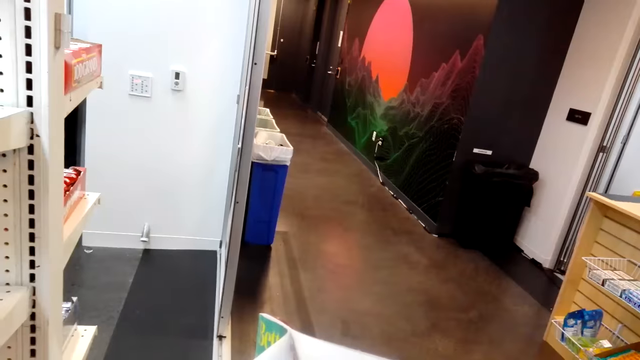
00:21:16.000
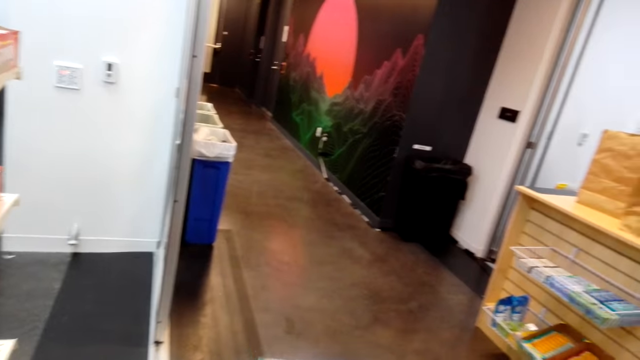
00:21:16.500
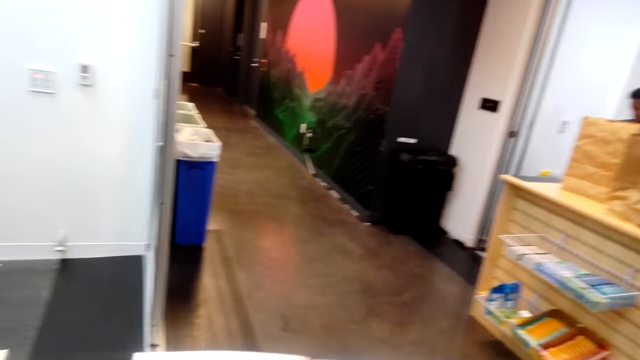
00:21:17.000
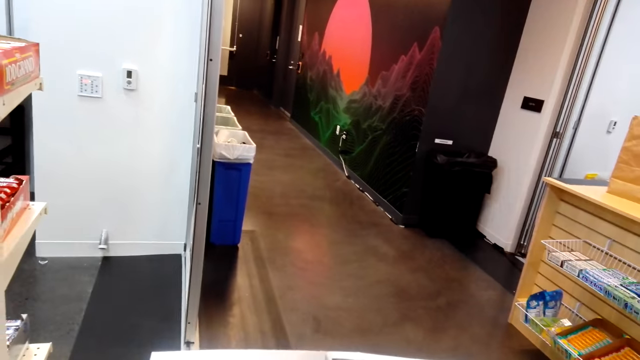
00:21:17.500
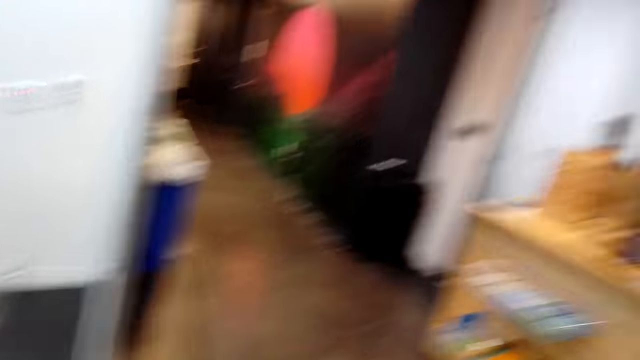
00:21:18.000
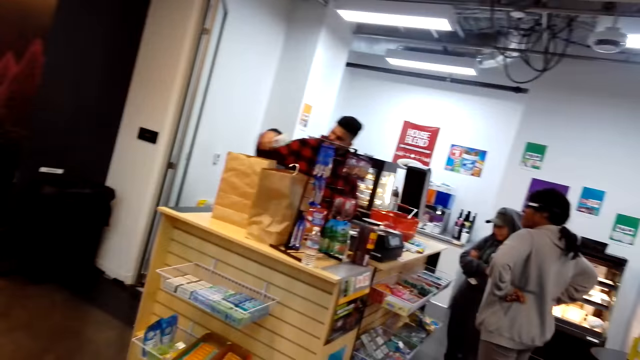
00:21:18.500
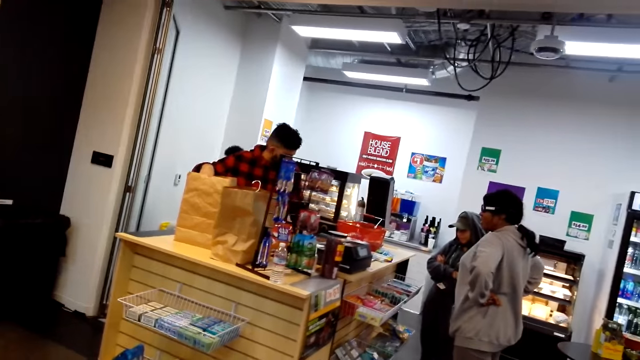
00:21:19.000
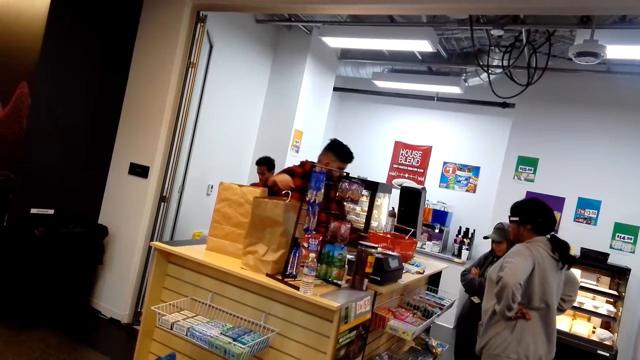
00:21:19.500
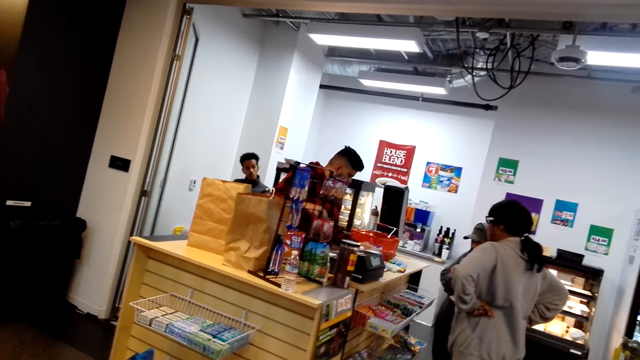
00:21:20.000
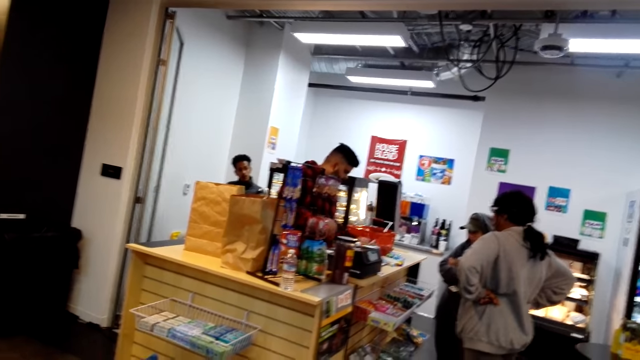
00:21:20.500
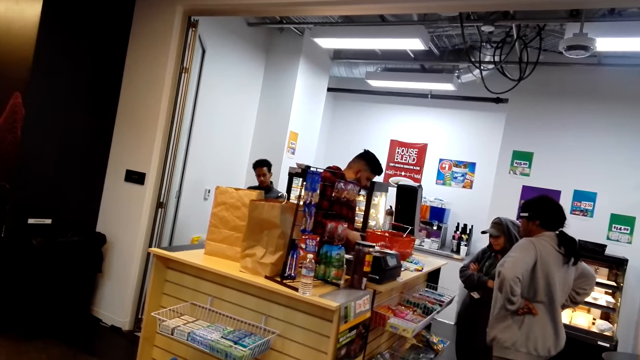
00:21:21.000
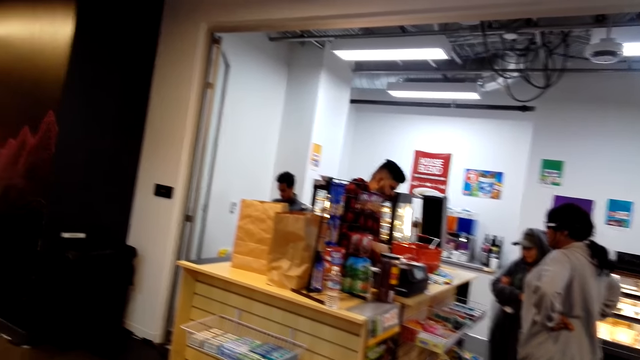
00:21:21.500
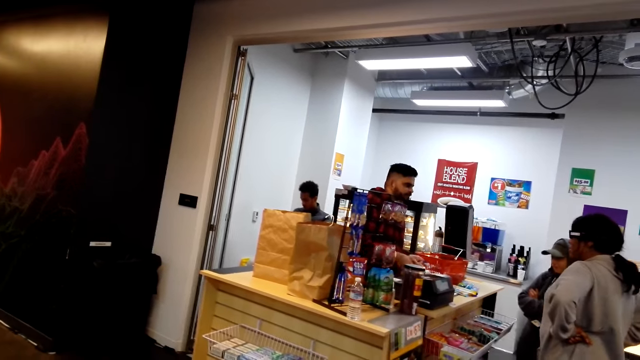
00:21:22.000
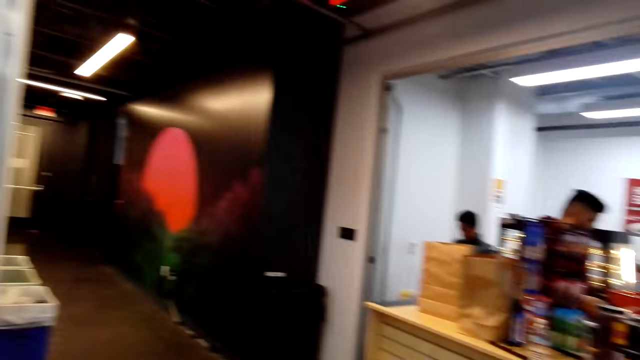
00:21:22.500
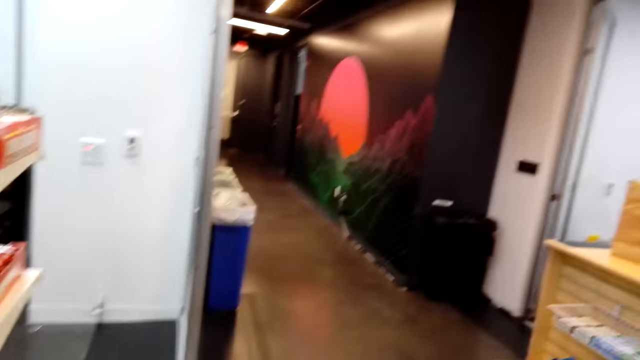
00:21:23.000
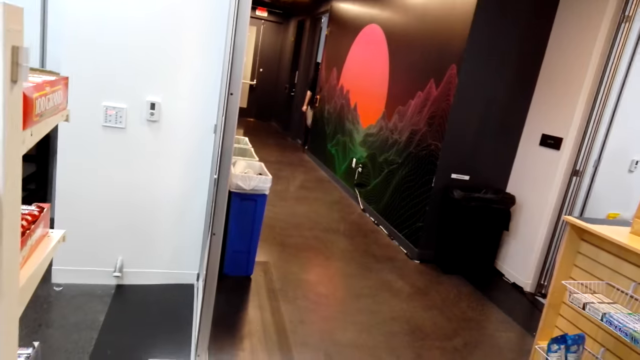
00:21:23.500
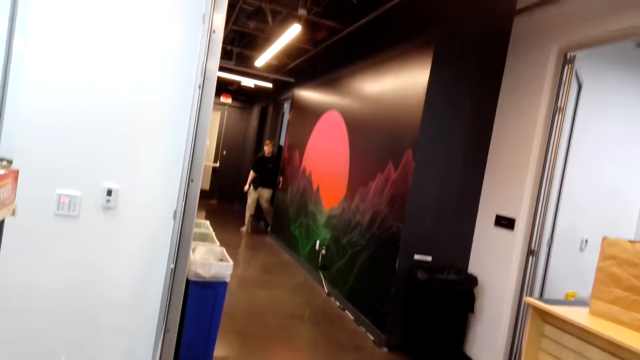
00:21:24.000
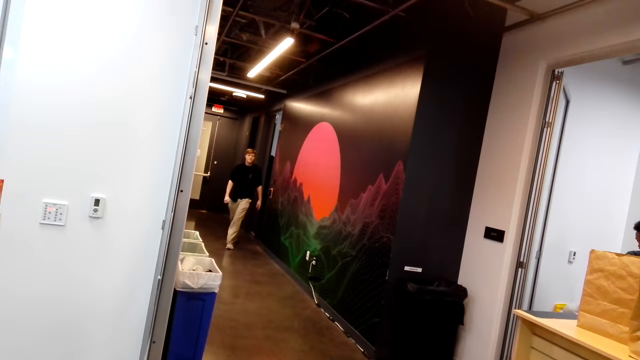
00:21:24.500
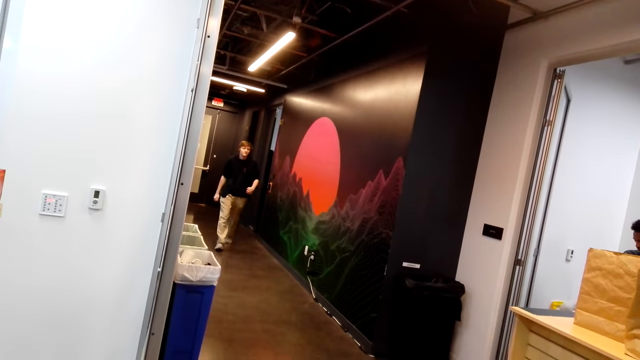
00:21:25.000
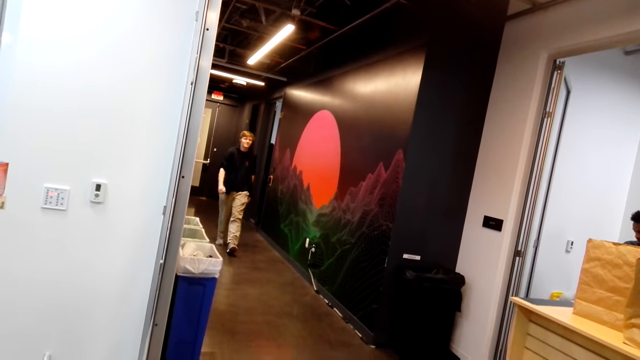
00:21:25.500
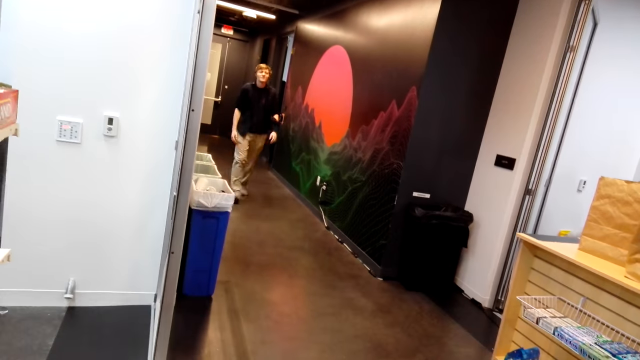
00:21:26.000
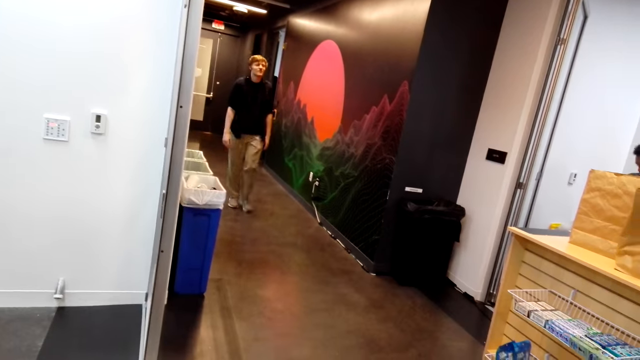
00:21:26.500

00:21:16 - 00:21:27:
The camera wearer looks around. A man puts the packet in the envelope. The man moves the hands. The man picks up the packet. The man looks at the packet. The camera wearer looks around. Another man steps forward.

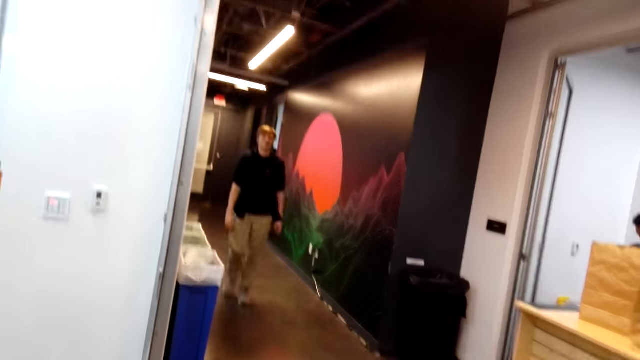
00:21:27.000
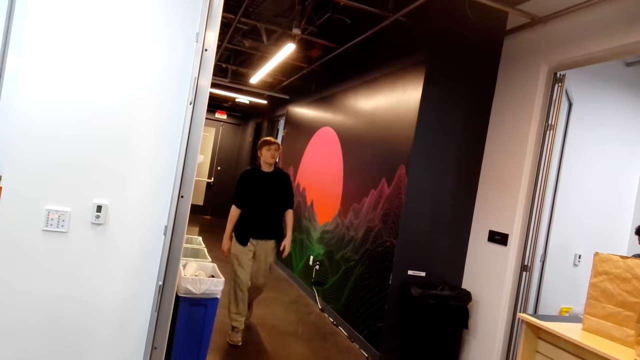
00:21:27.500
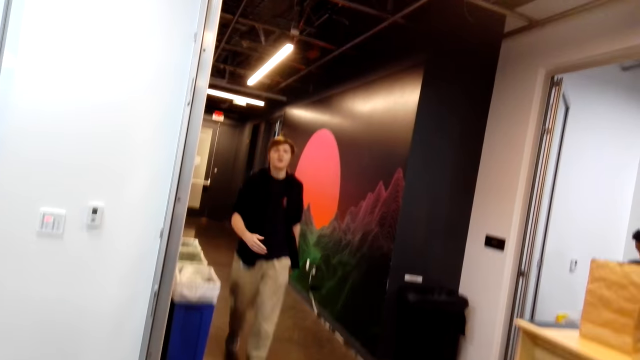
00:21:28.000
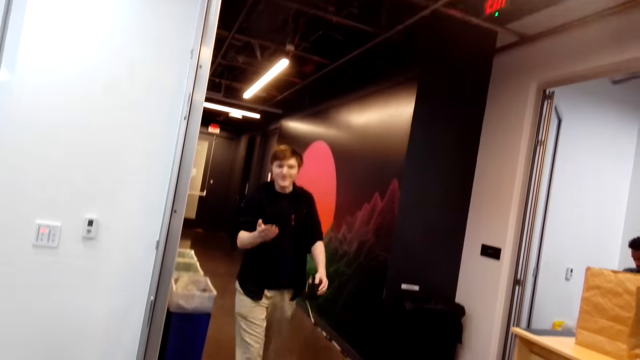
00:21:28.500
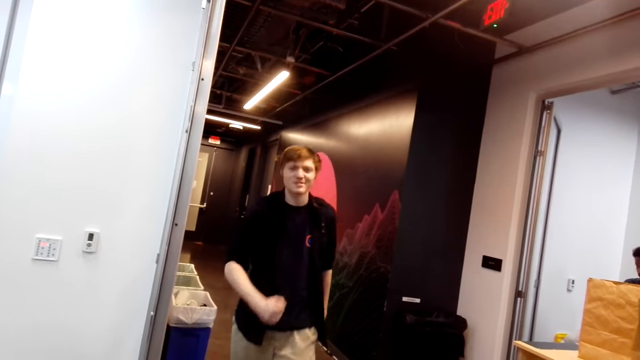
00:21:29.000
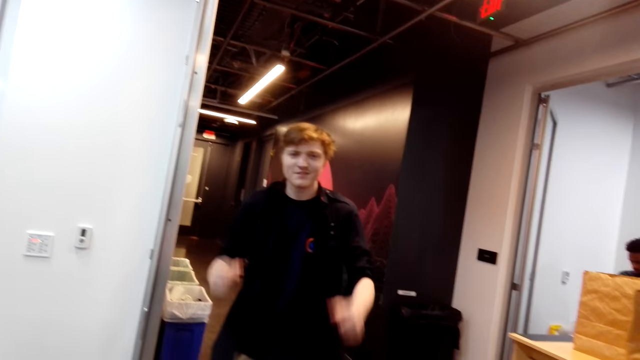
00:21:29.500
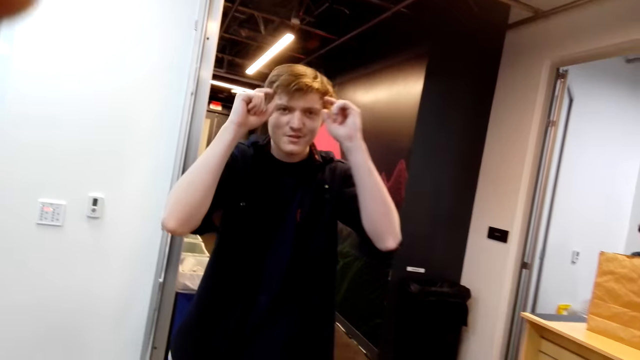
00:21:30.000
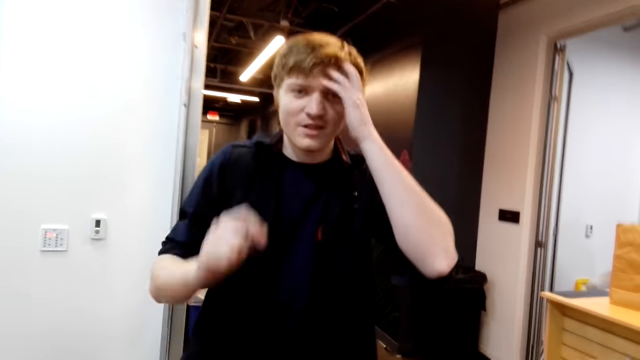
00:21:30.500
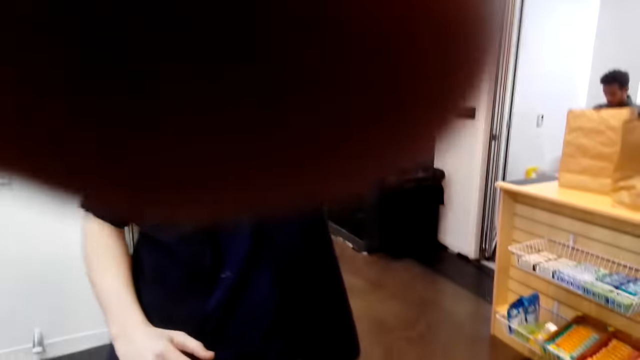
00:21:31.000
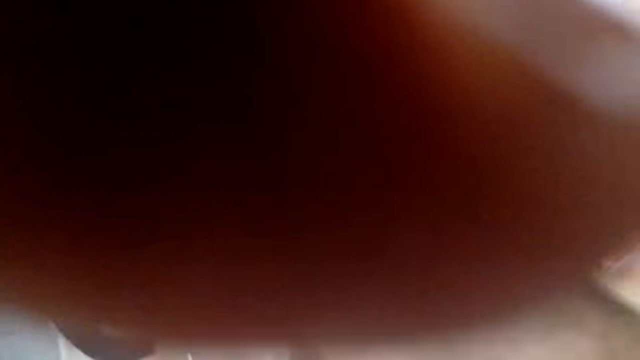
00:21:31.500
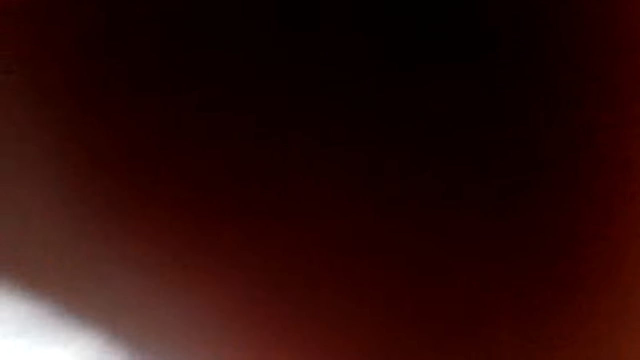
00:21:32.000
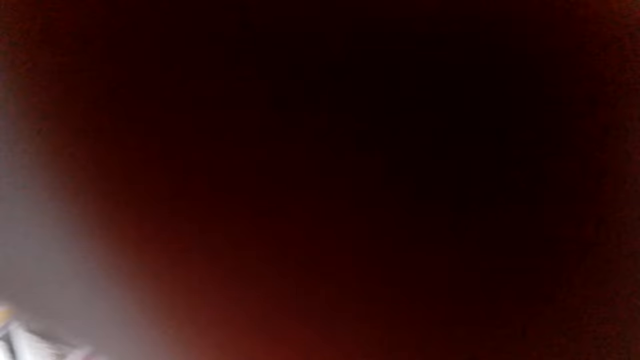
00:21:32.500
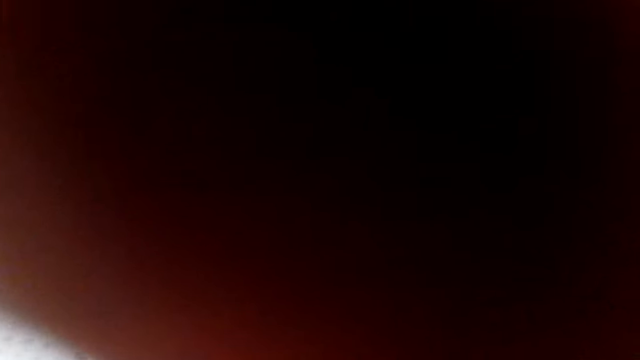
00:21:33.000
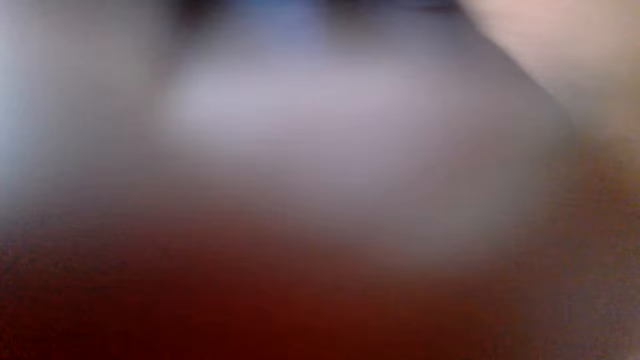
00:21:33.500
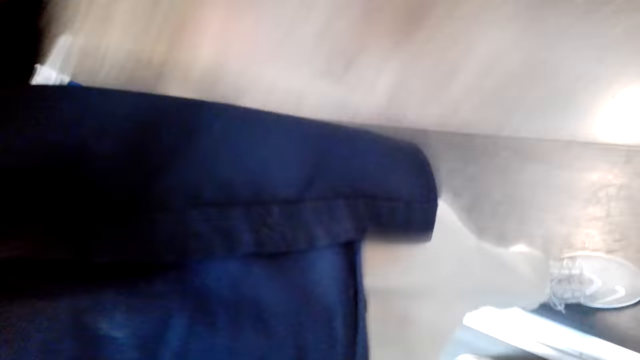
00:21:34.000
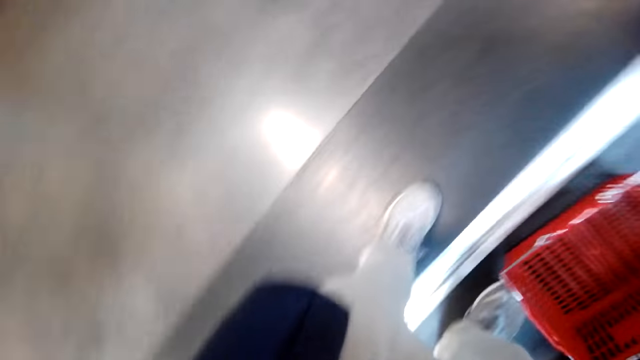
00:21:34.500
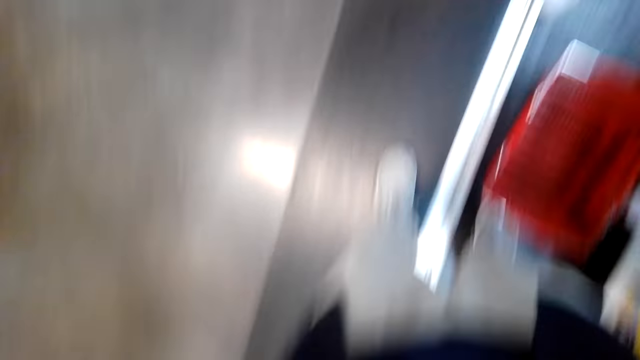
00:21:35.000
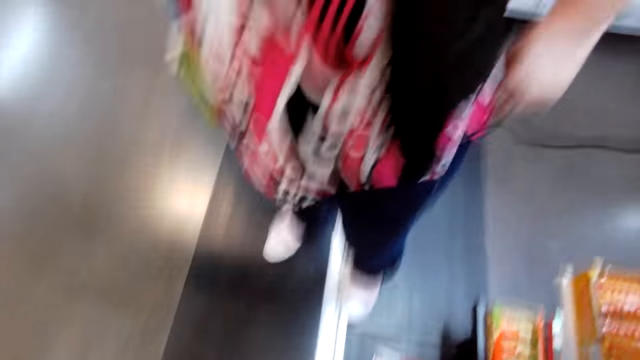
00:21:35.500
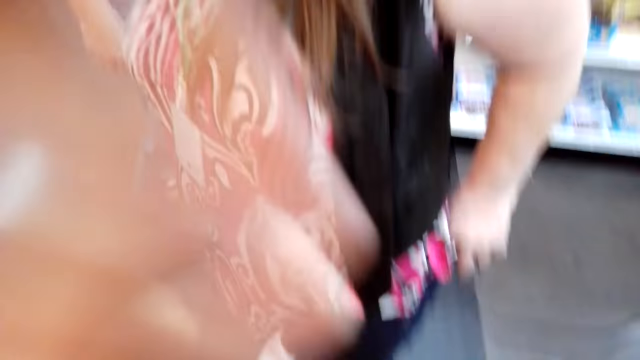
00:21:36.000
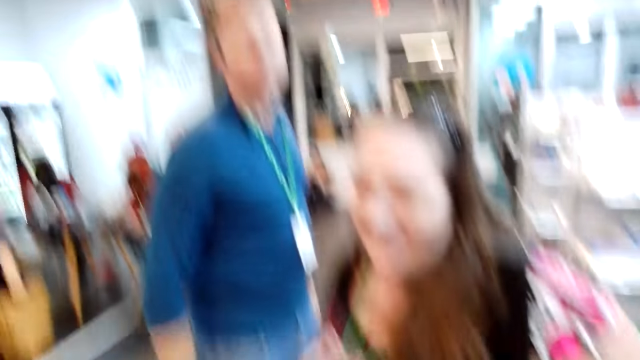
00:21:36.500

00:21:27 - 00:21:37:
A man moves the hand. He touches the hair. The camera wearer moves the hand. They look around. They take off the magazine. A lady appears. Another man appears.
